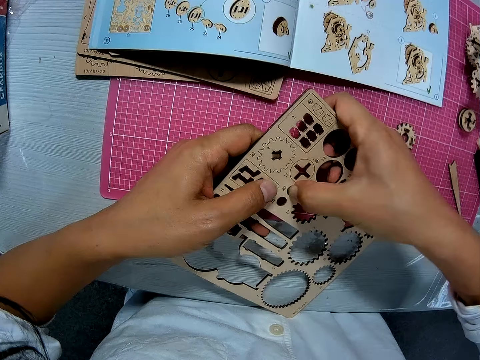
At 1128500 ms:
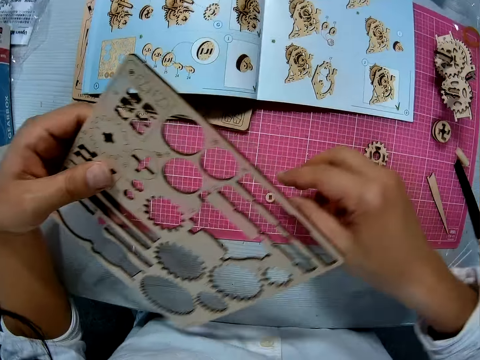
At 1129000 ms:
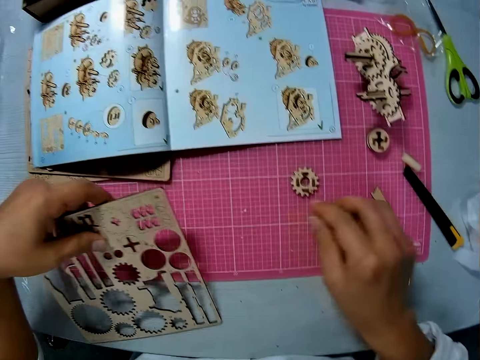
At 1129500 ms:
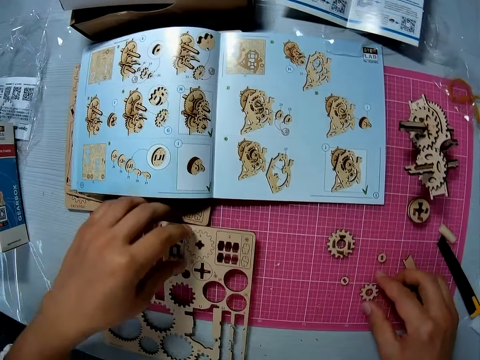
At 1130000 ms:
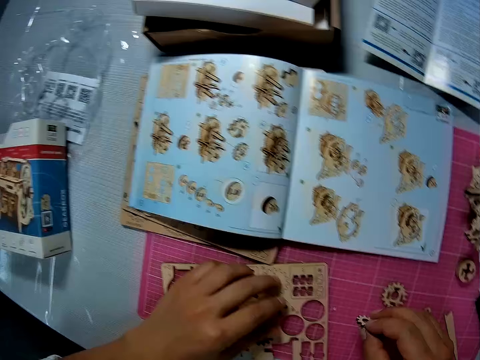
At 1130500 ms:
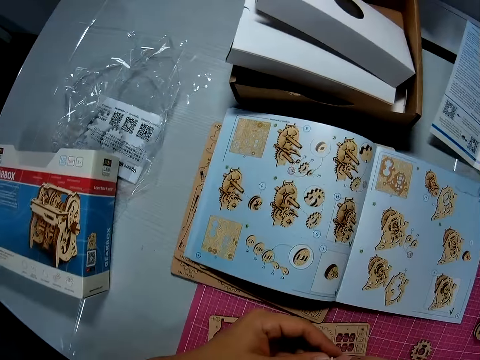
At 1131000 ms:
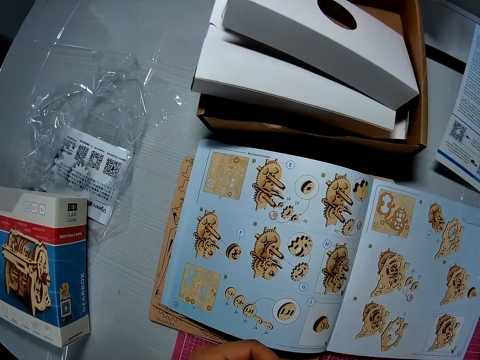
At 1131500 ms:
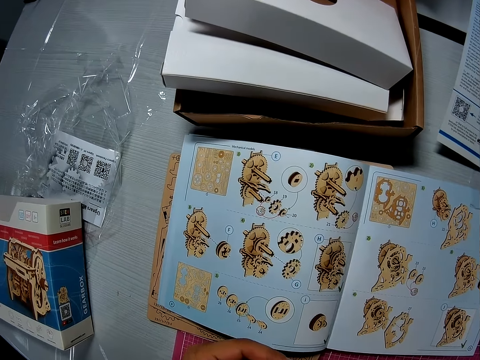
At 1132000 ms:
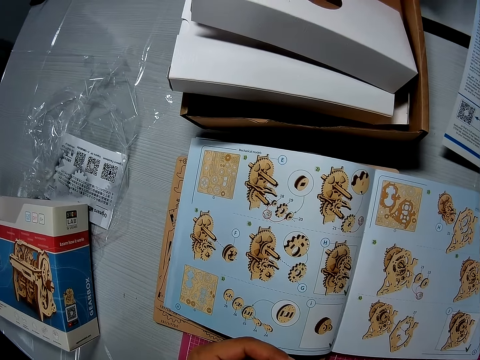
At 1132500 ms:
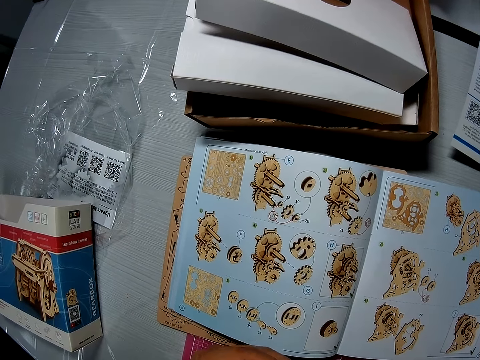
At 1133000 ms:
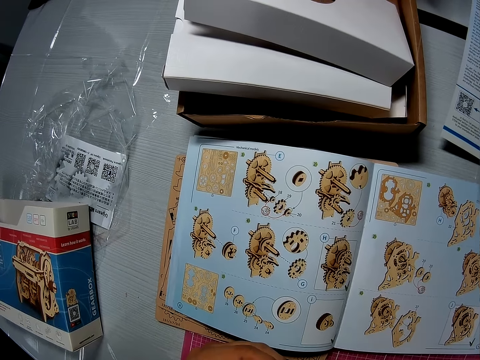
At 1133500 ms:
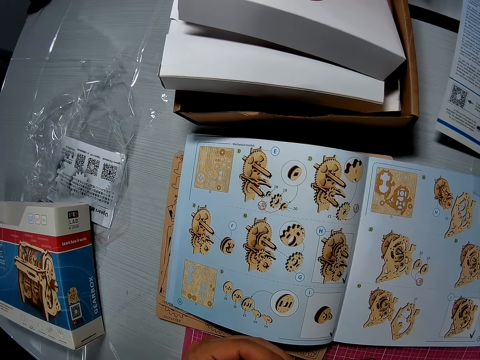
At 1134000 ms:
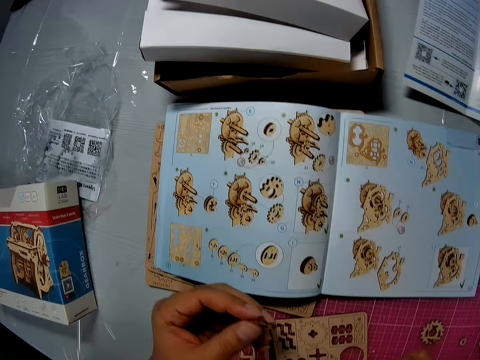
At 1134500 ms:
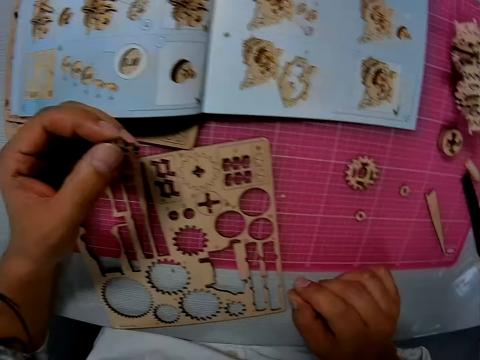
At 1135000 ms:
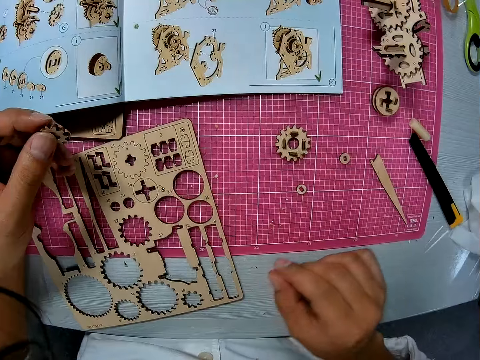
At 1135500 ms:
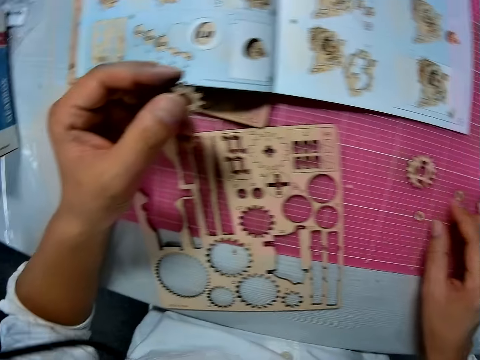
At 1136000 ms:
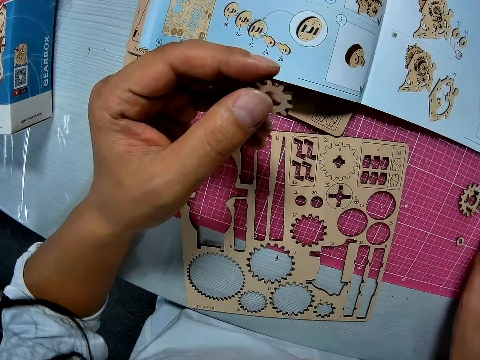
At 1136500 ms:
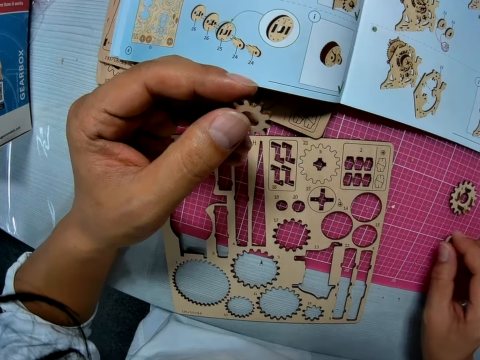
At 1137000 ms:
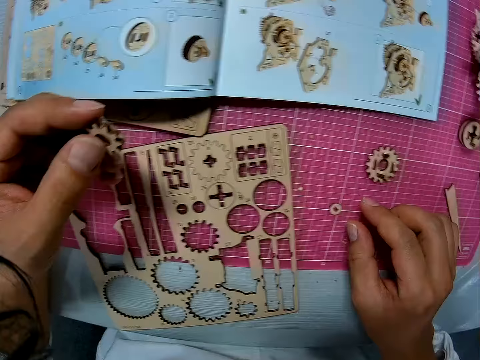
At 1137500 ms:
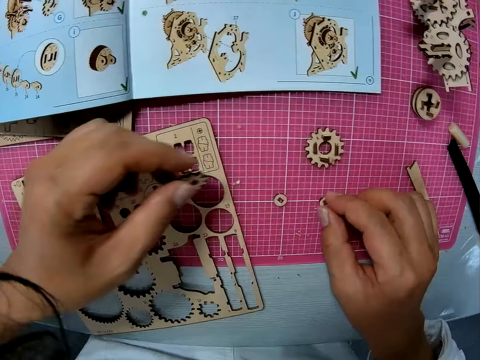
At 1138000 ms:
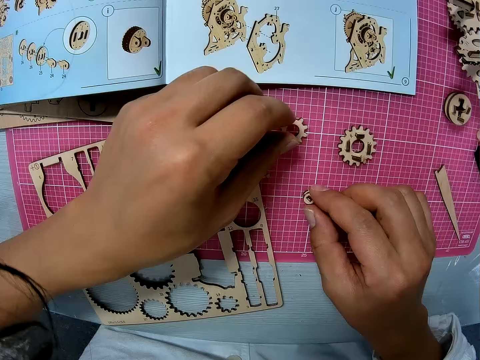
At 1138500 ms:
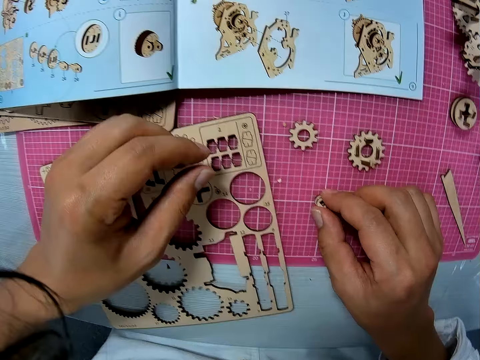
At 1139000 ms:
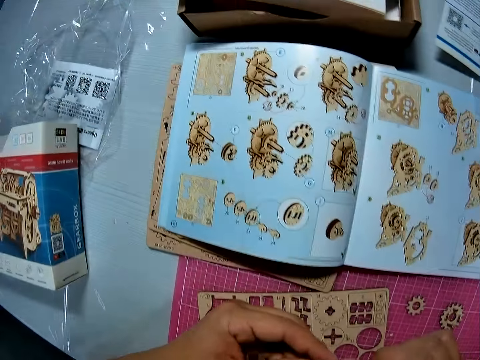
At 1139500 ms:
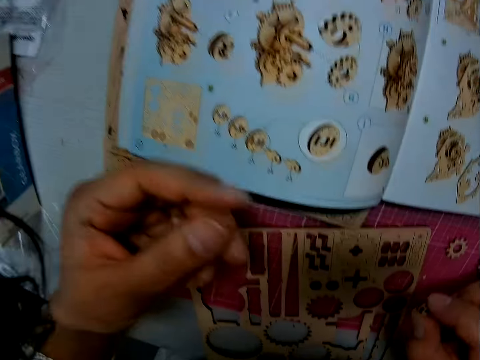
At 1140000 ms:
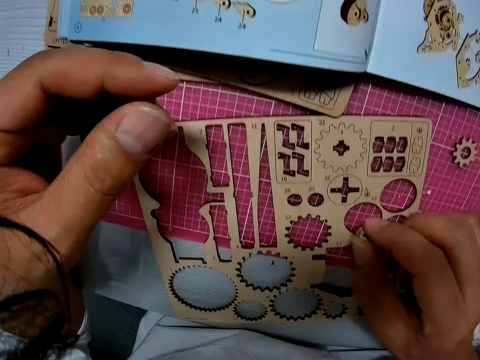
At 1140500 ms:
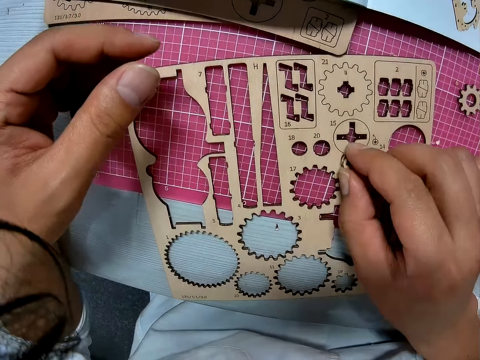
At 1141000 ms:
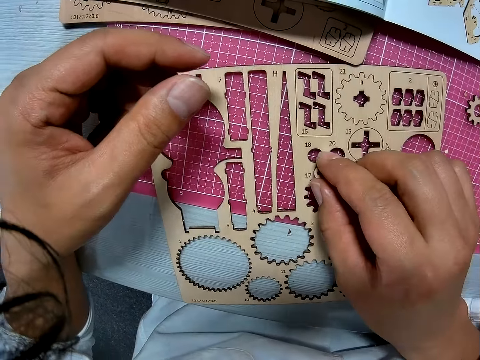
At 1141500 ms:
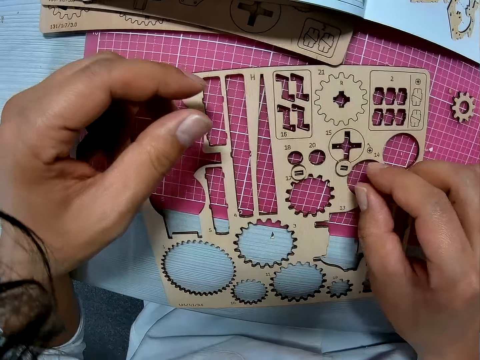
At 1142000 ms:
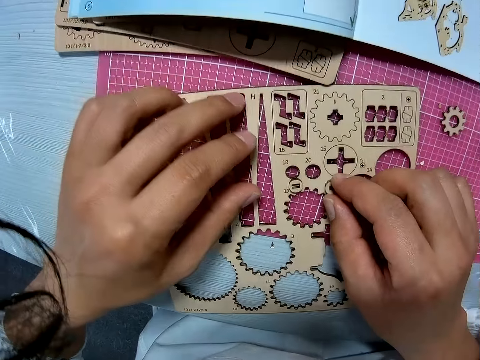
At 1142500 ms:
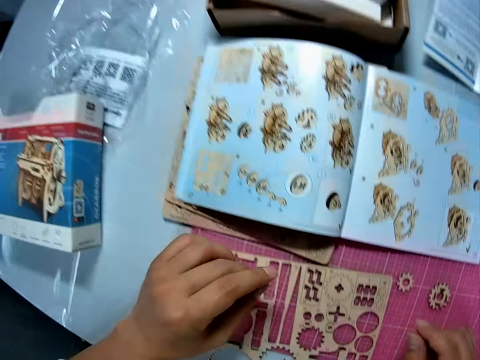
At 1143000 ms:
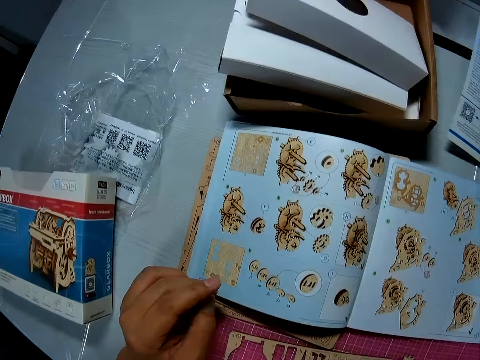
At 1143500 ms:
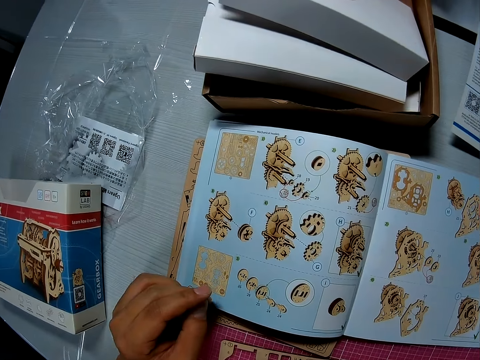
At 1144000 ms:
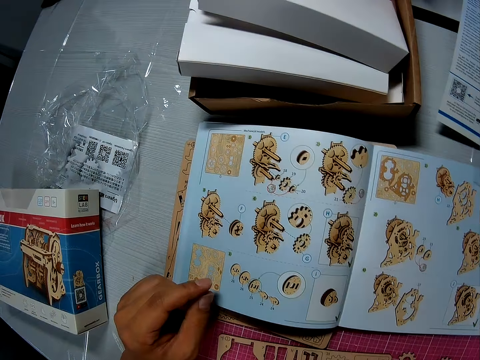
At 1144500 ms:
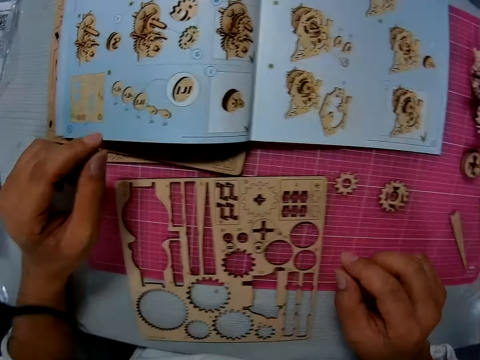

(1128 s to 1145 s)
The camera wearer moves the wooden mechanical model piece aside on the cutting sheet. He picks up wooden mechanical model pieces from the cutting sheet. He passes the wooden mechanical model pieces to his left hand. He moves wooden mechanical model pieces on the cutting sheet. He picks up another wooden piece from the cutting sheet. He places the wooden pieces on other wooden pieces on the cutting sheet. He places the wooden pieces in his left hand on the cutting sheet. He picks up the two wooden pieces from the cutting sheet. He places the two wooden pieces on the wooden sheet. He glances at an instruction manual on the table.

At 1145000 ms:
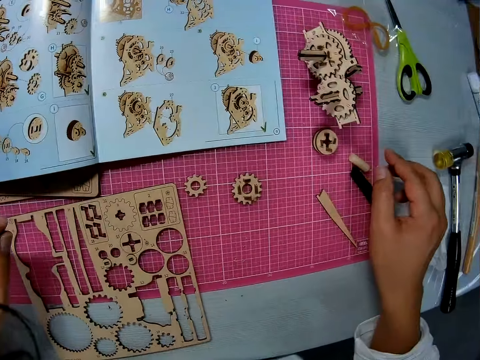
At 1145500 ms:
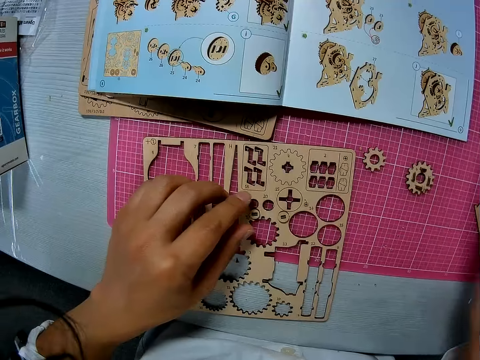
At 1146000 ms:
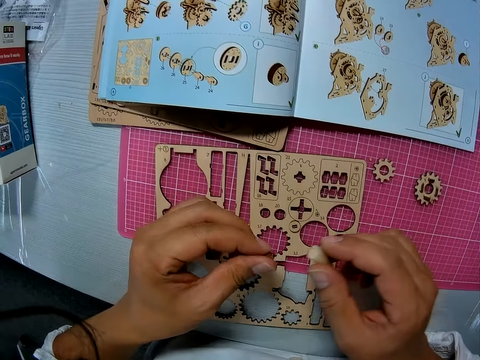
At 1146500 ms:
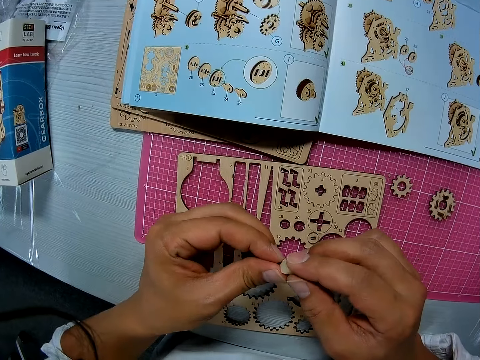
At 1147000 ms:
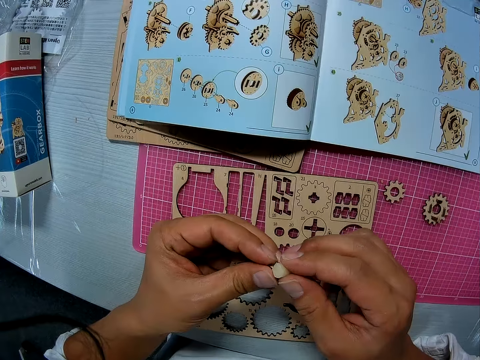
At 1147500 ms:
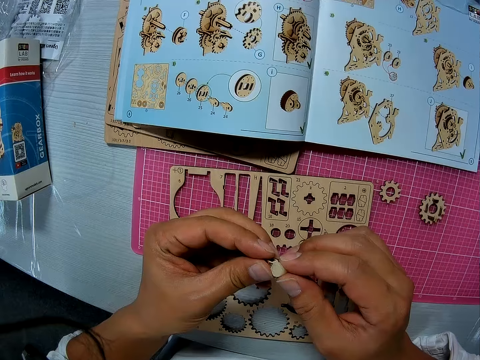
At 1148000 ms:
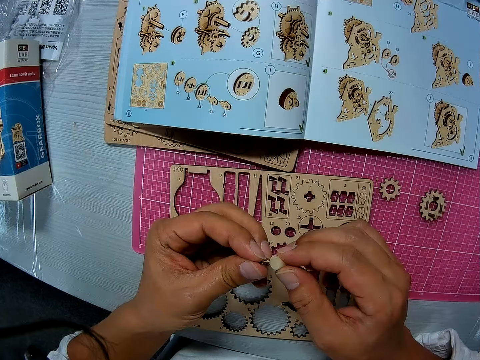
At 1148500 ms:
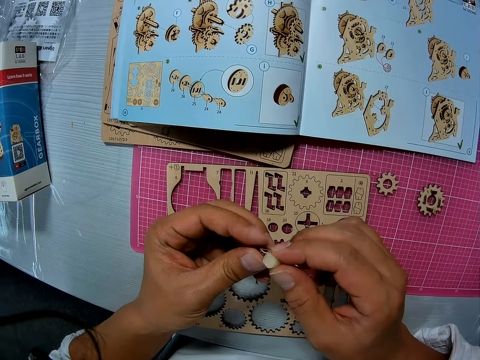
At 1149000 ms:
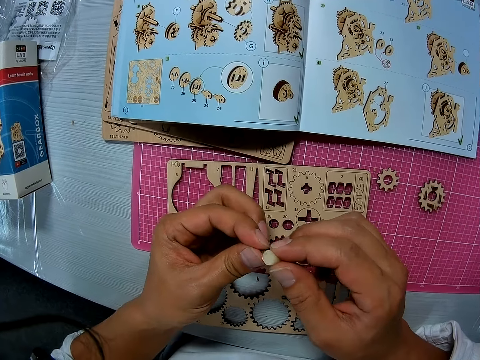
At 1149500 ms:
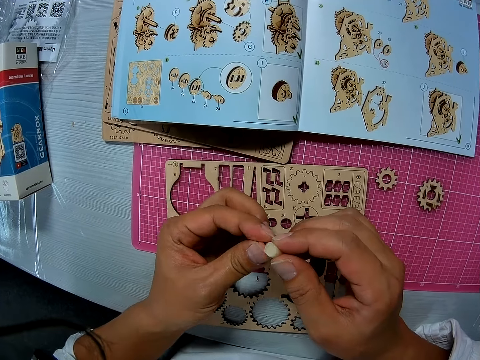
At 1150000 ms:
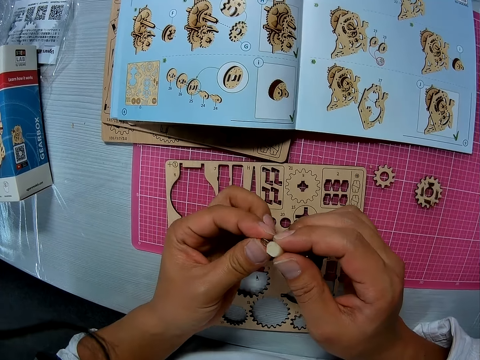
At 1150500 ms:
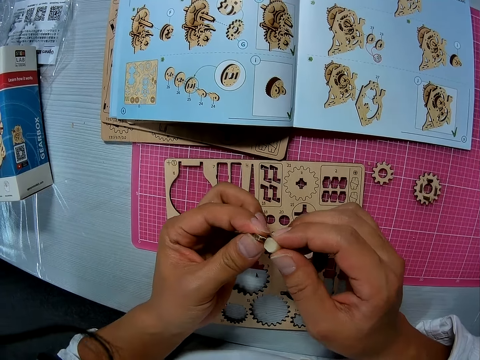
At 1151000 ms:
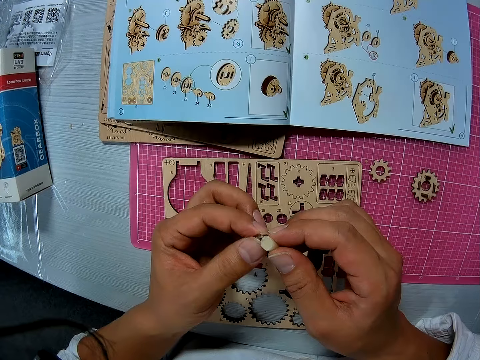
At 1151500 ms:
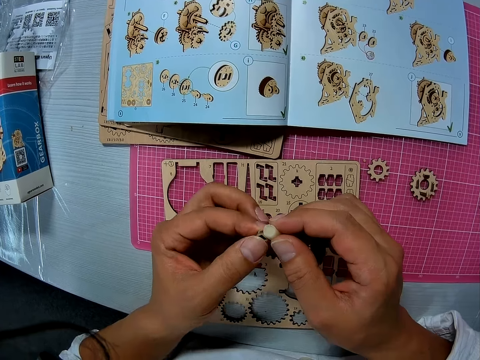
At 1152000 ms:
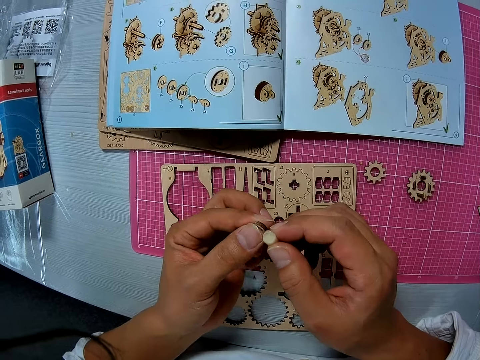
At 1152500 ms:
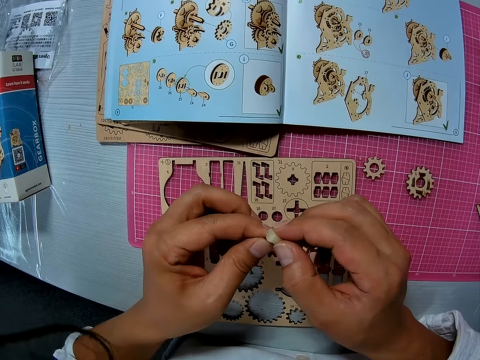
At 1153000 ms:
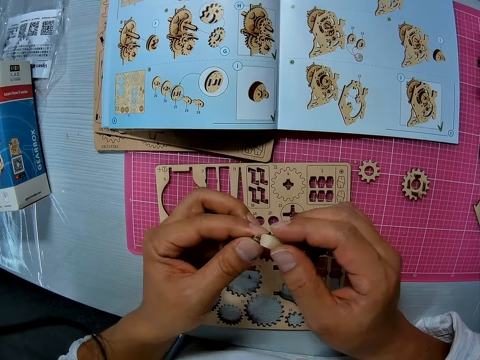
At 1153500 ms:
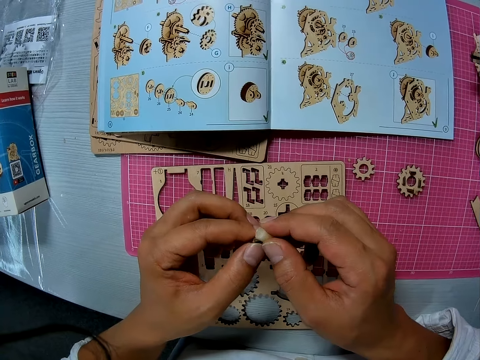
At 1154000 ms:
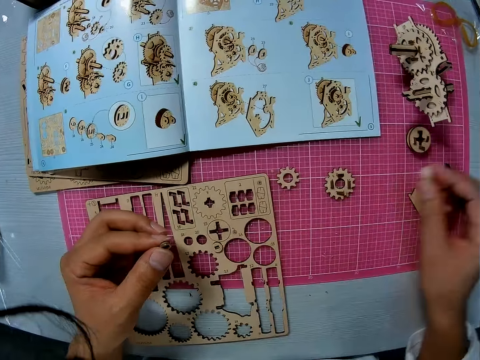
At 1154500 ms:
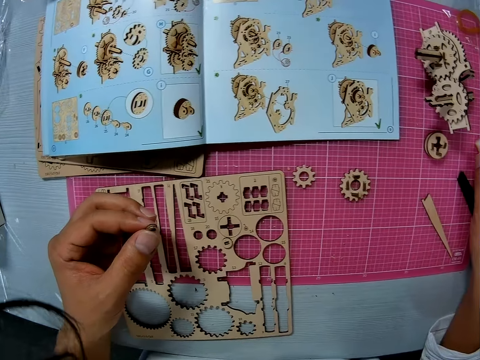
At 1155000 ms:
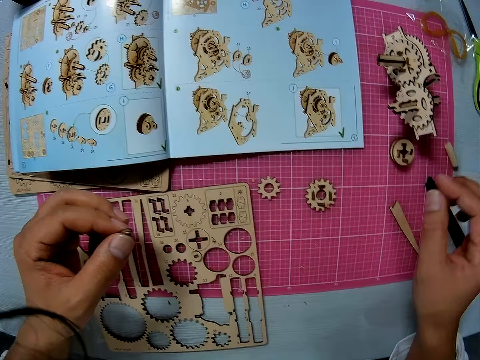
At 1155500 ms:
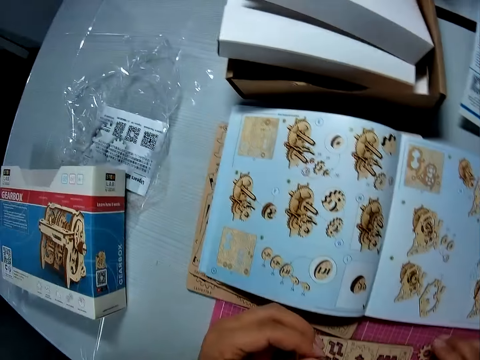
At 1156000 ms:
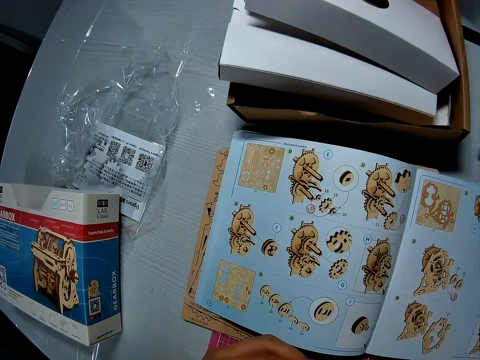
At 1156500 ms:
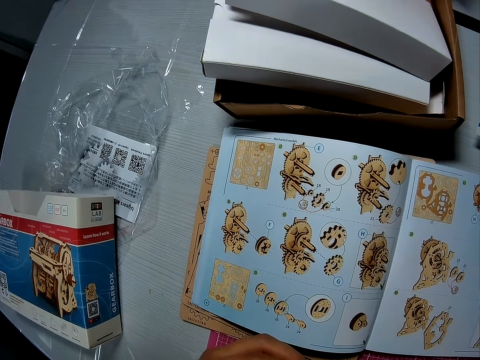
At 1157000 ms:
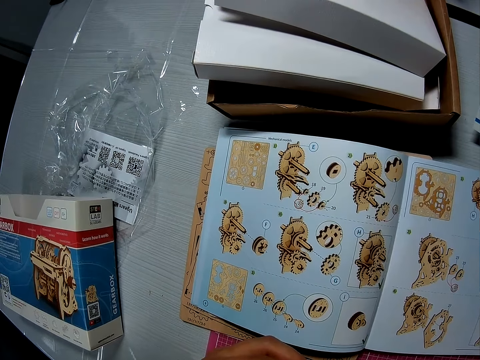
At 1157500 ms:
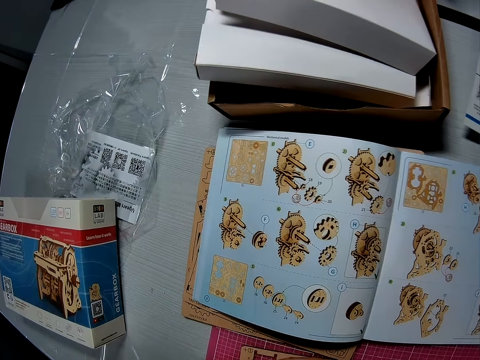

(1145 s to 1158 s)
The camera wearer picks up a block sandpaper on the cutting sheet. They pick up a wooden piece from the wooden sheet. They sandpaper the wooden piece with the block sandpaper. They drop the block sandpaper on the cutting sheet. They glance at the instruction manual.
